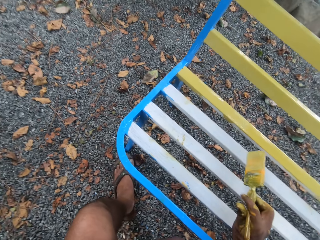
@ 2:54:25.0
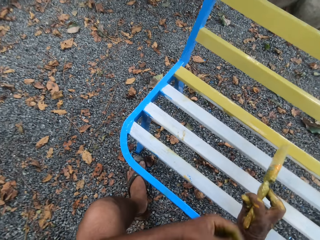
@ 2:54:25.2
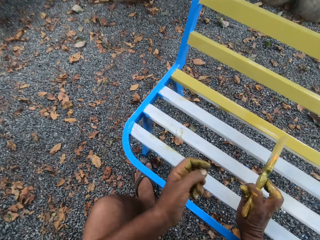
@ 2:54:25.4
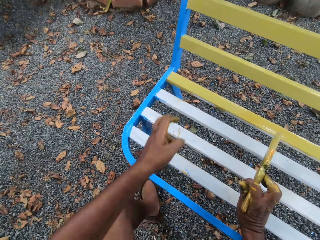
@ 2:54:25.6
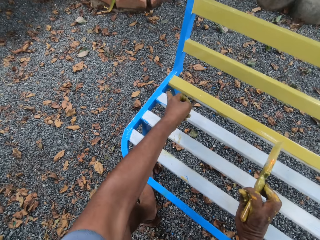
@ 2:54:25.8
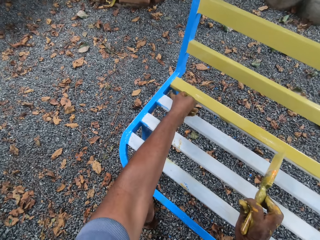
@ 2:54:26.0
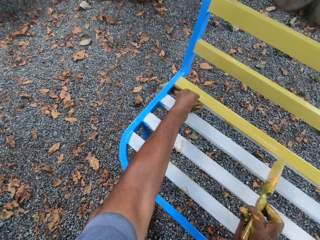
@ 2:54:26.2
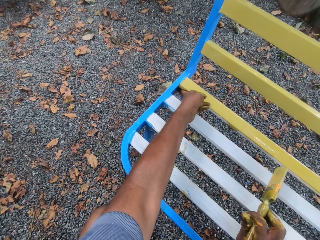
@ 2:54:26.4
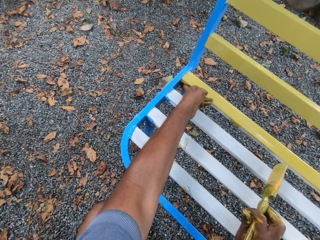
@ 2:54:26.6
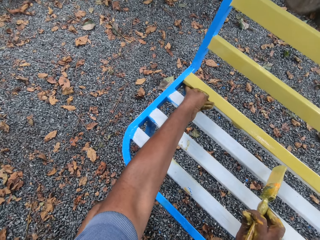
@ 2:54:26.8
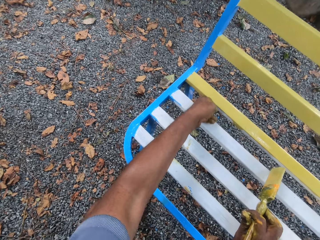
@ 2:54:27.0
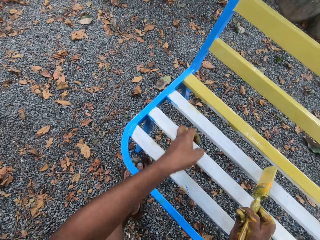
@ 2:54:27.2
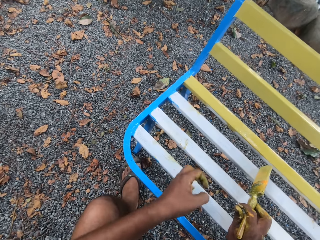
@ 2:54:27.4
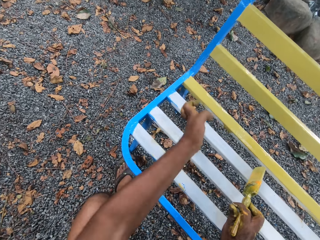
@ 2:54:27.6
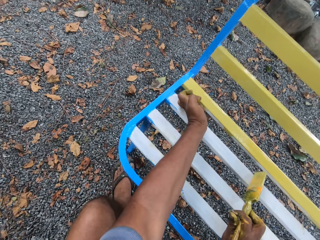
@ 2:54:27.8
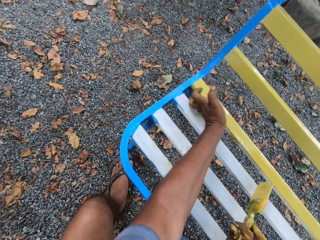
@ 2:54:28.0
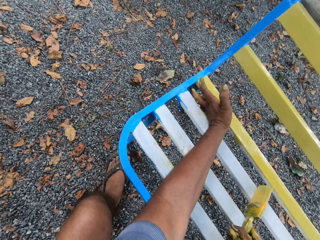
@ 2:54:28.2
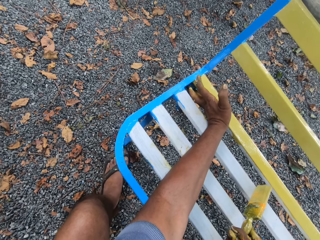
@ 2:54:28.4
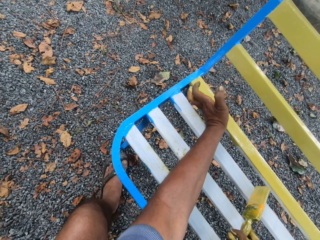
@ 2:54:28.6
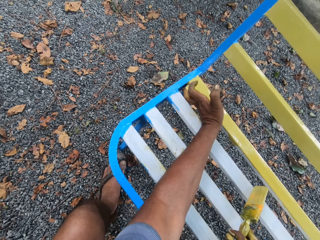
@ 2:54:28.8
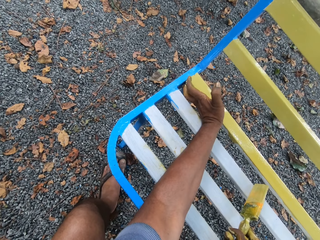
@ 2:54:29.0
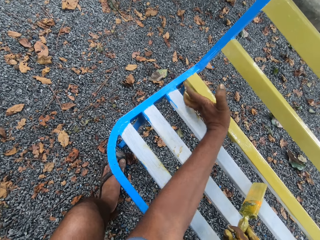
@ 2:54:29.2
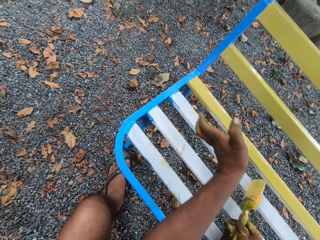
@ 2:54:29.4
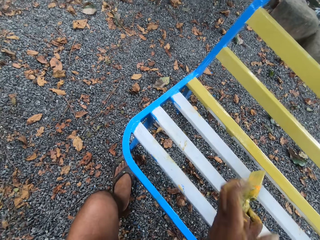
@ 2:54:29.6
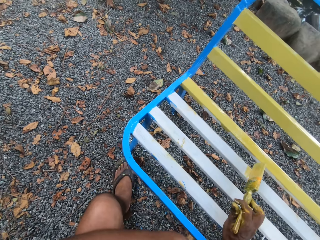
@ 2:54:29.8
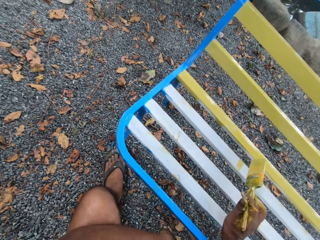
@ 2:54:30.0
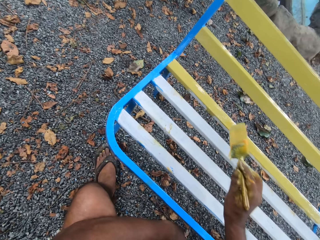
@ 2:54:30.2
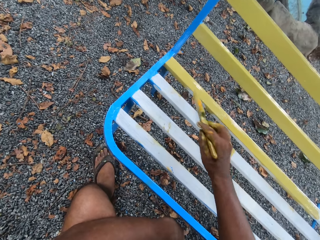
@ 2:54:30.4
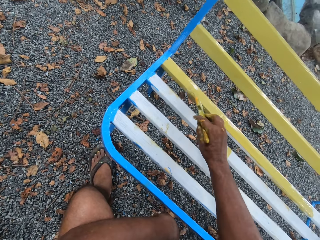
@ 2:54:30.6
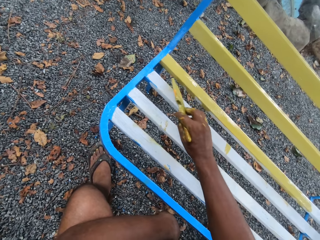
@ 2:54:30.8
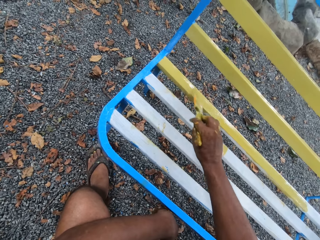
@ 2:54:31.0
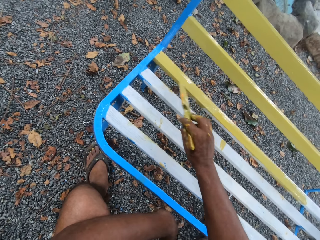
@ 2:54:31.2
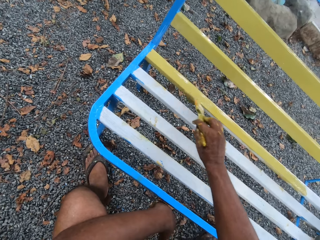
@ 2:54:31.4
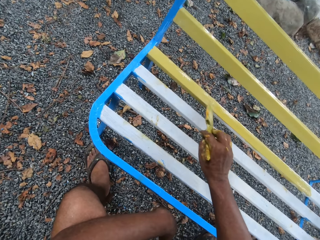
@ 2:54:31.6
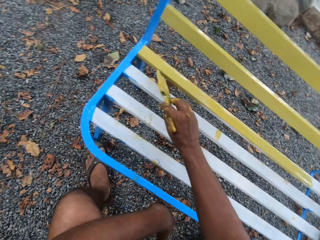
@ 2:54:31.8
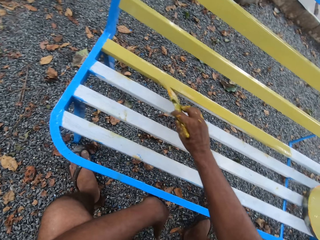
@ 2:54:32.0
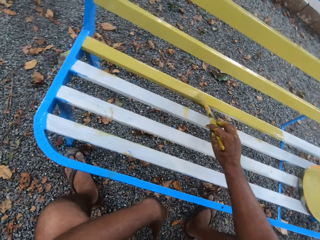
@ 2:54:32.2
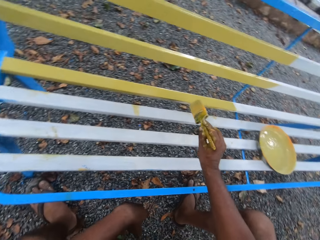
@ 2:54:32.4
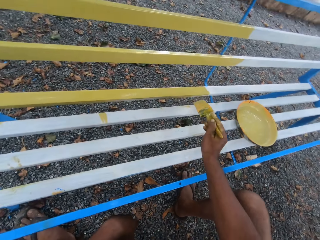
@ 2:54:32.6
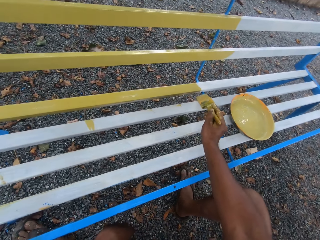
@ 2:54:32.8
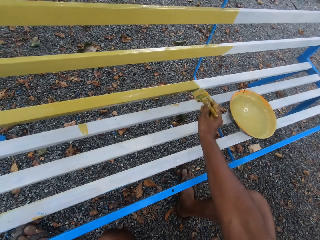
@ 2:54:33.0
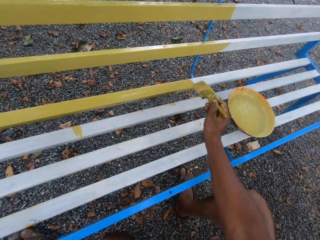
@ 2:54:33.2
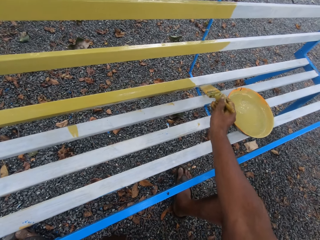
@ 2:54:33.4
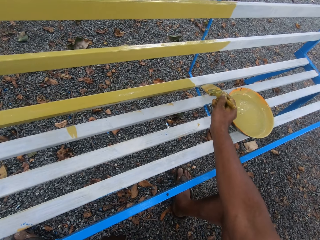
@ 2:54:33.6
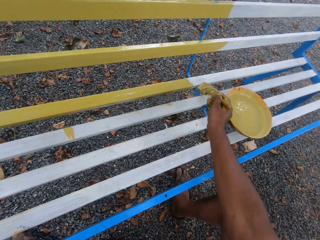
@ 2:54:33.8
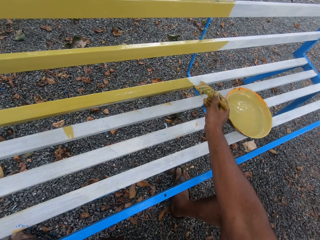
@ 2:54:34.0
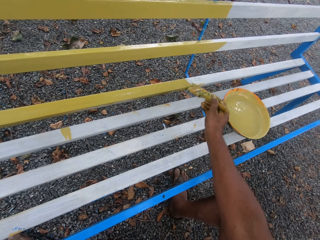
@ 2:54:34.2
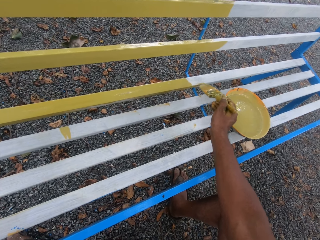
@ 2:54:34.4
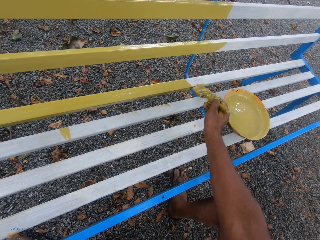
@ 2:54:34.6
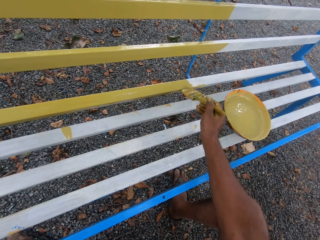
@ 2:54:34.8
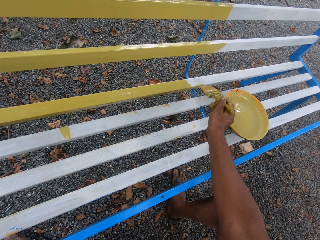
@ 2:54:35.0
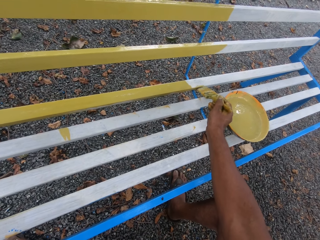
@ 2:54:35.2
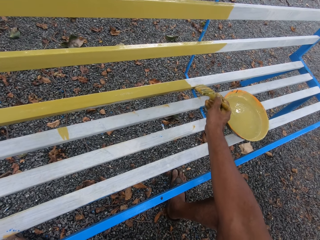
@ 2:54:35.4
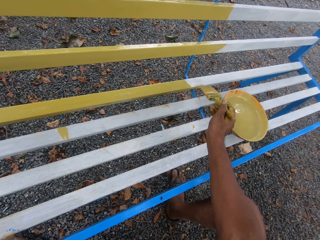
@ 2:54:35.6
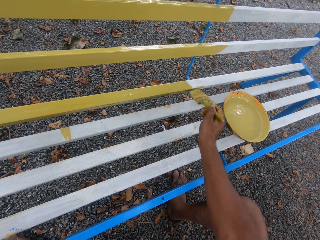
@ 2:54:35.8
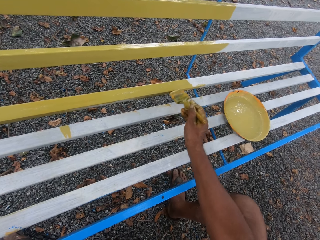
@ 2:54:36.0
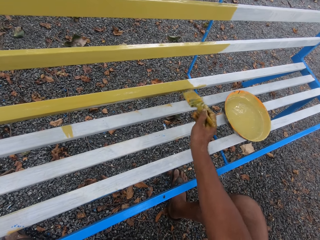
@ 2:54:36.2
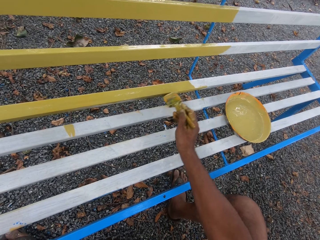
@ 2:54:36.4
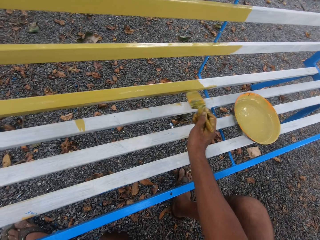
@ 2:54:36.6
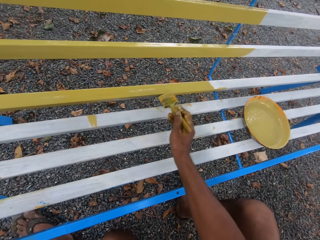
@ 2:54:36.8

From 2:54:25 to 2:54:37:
The camera wearer cleans a spot on the street bench with his left hand. He touches the paint with his finger. He paints the street bench with the brush in his right hand.

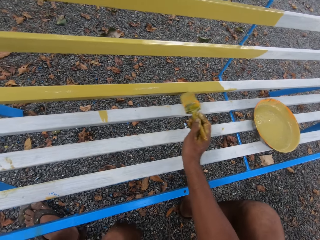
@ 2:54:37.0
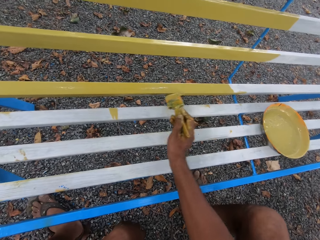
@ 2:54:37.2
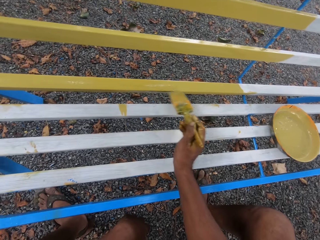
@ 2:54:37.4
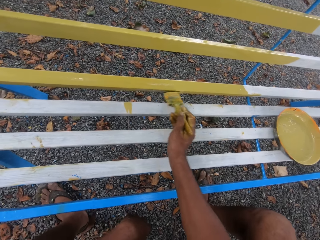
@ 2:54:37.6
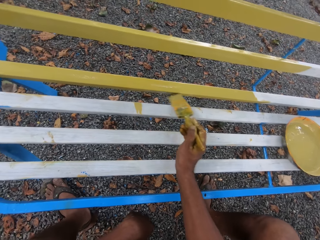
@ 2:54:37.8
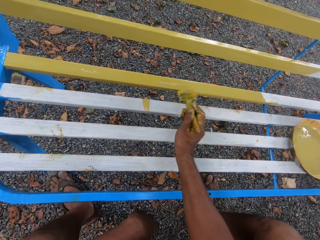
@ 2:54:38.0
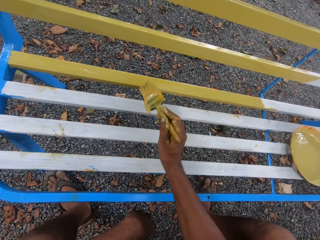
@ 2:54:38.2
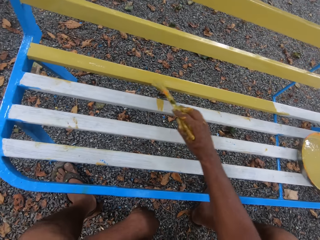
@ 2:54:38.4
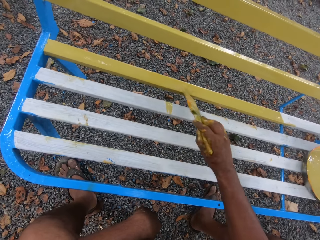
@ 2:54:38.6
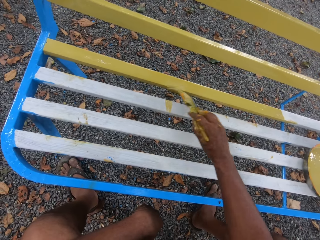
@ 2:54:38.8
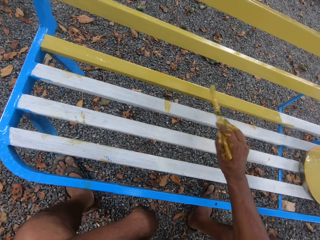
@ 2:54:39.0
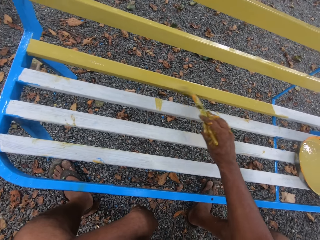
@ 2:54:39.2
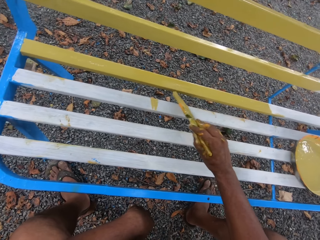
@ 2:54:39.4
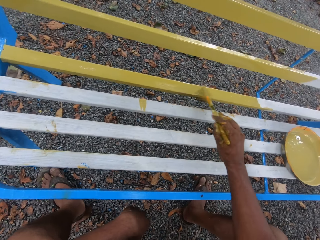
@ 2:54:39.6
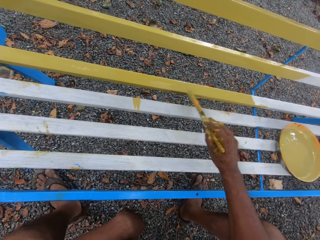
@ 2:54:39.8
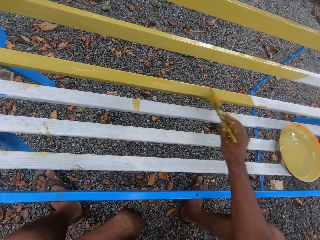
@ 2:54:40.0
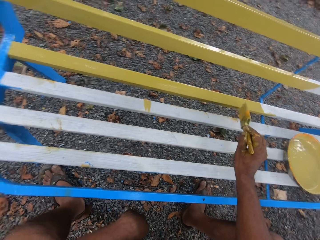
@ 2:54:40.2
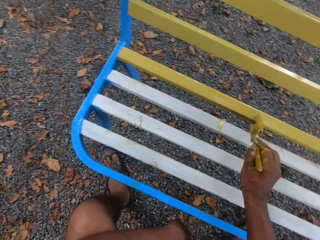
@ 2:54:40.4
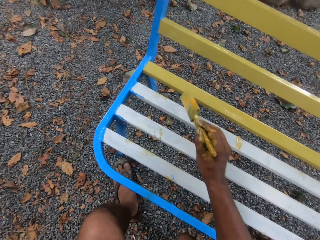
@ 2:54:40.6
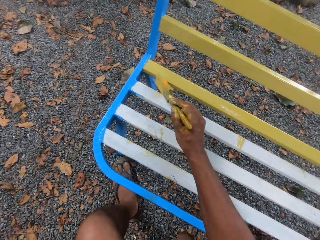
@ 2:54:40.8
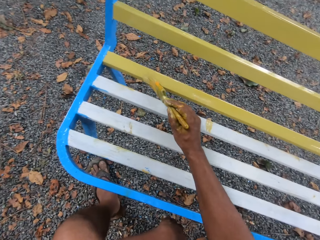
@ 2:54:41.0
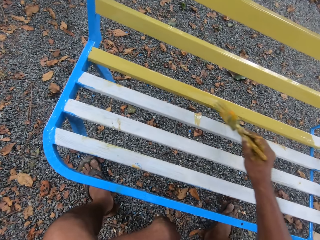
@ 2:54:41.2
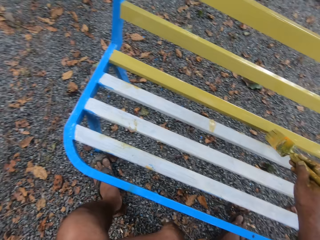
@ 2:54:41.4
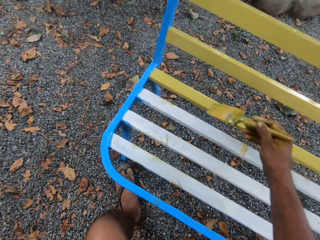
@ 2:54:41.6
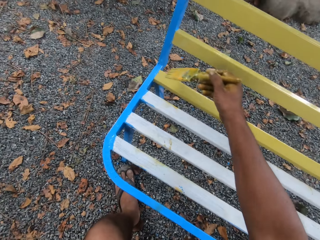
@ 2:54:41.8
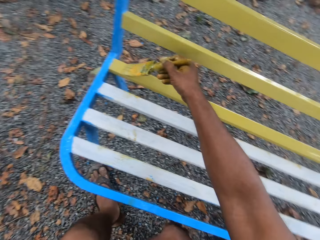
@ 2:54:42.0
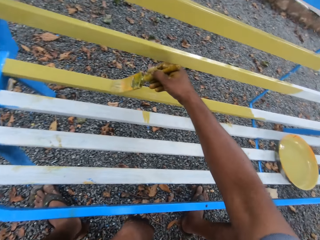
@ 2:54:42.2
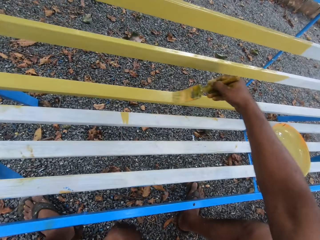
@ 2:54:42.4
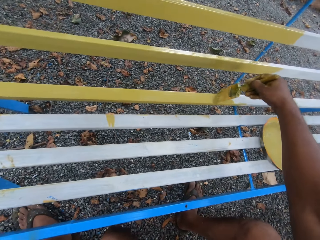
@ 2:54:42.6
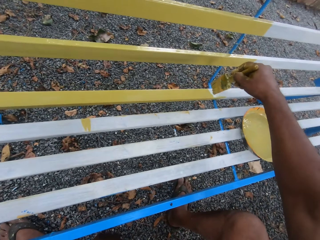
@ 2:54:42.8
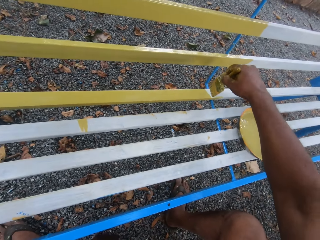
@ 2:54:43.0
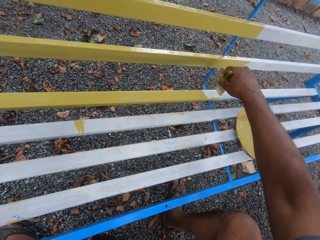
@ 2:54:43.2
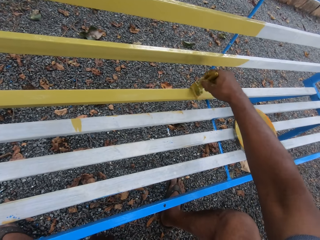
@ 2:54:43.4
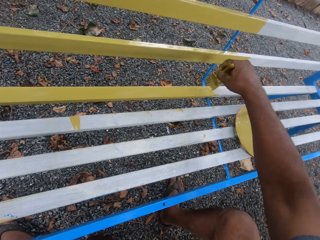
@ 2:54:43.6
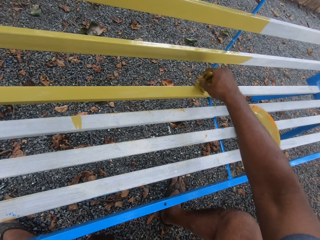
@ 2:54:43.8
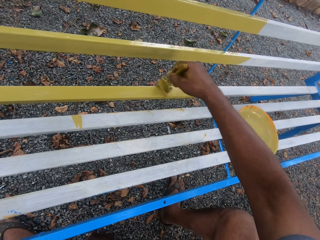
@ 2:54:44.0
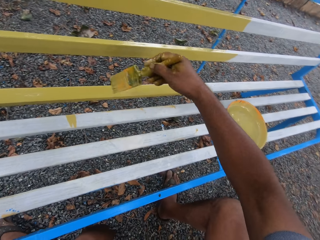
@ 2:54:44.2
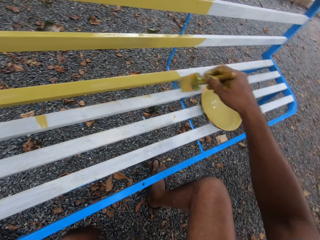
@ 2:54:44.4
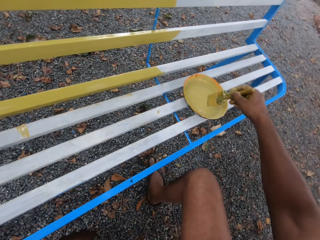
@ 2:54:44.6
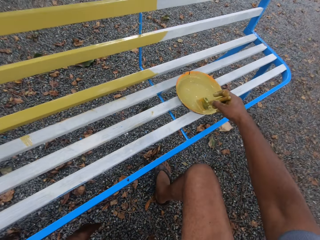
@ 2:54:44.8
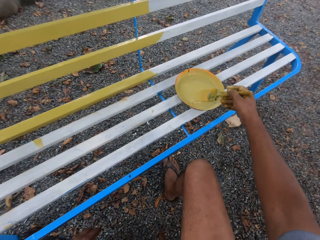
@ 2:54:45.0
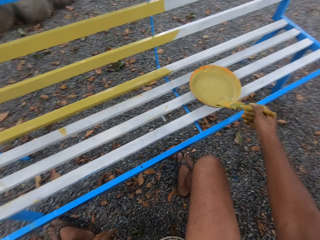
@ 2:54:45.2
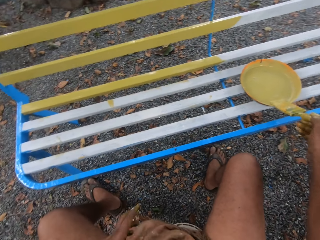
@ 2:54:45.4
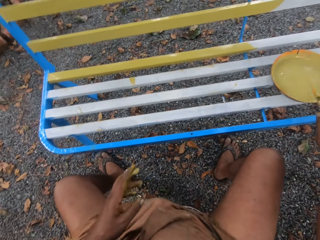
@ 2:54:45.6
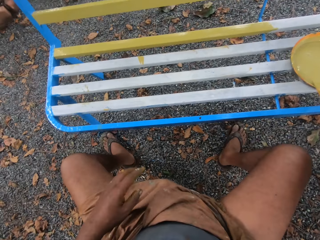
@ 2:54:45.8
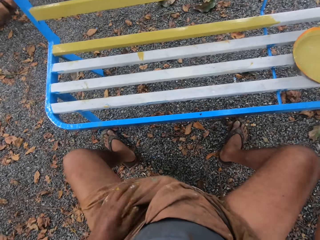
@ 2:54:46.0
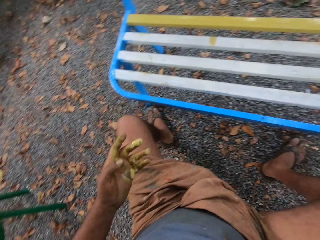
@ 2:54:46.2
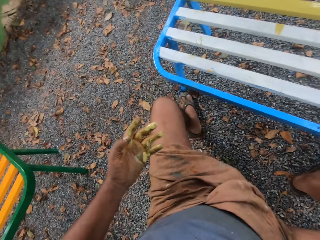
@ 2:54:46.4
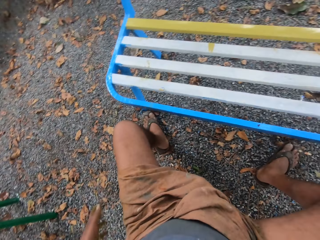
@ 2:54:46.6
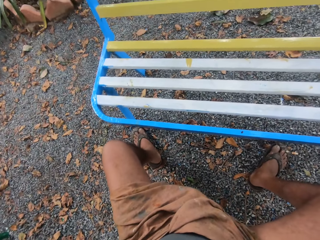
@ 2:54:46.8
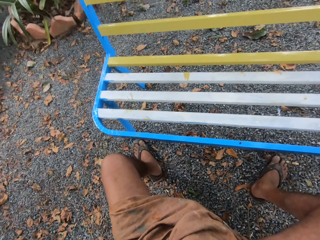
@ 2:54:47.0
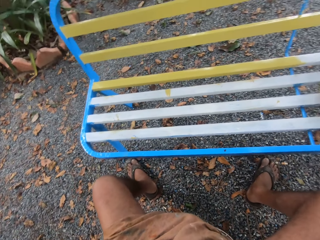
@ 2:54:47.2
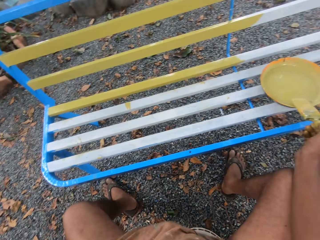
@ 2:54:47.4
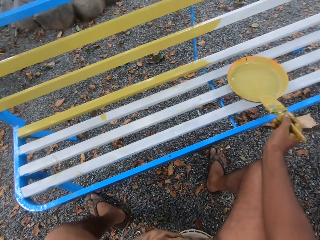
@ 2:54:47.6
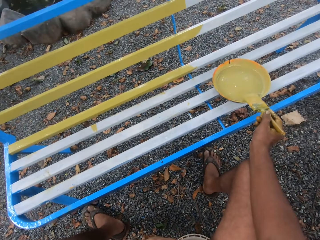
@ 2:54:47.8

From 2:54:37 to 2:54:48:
The camera wearer takes paint from the bowl on the street bench with the brush in his right hand. He rubs the brush in his right hand on the edge of the bowl on the street bench.
